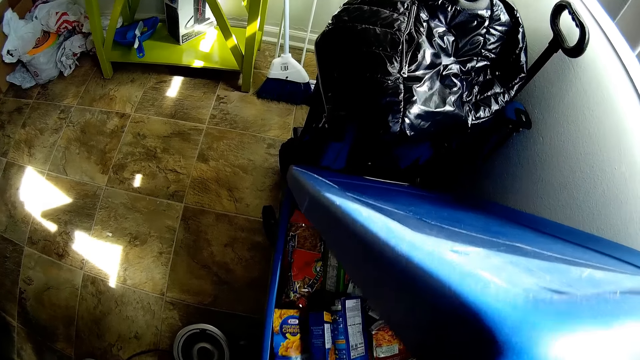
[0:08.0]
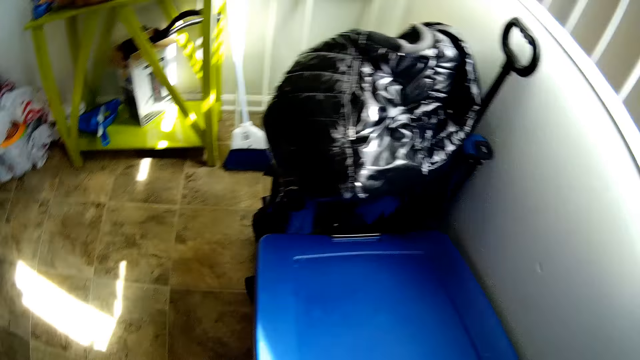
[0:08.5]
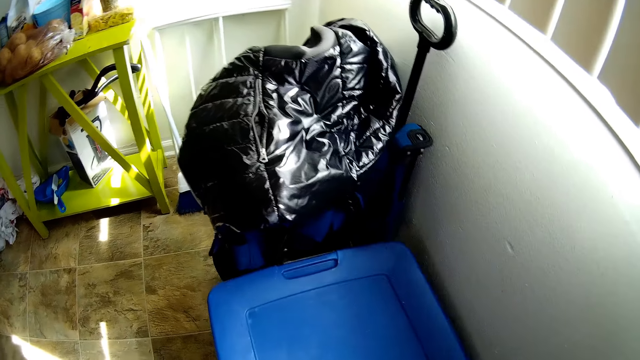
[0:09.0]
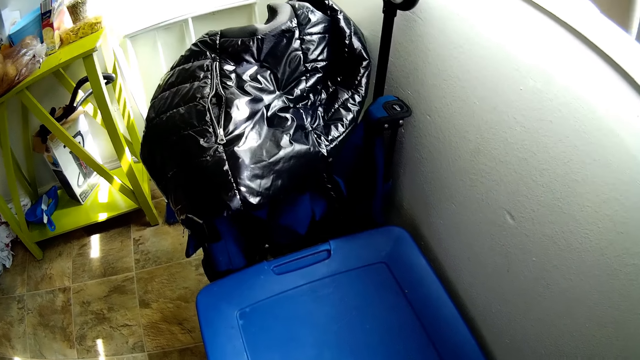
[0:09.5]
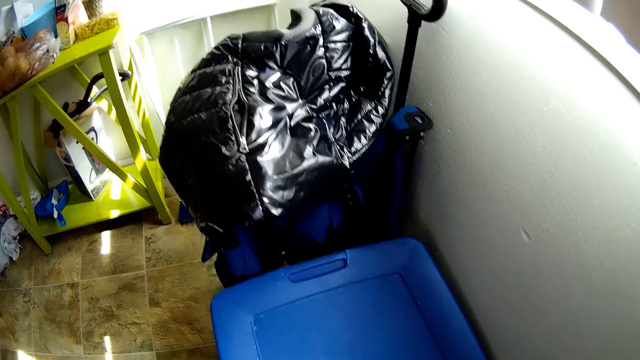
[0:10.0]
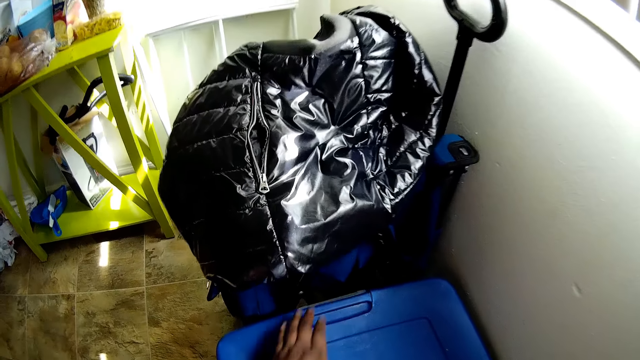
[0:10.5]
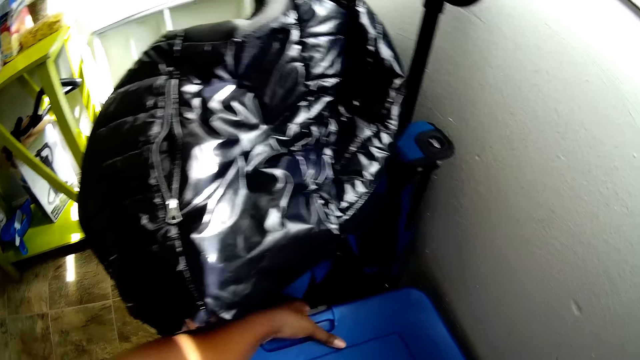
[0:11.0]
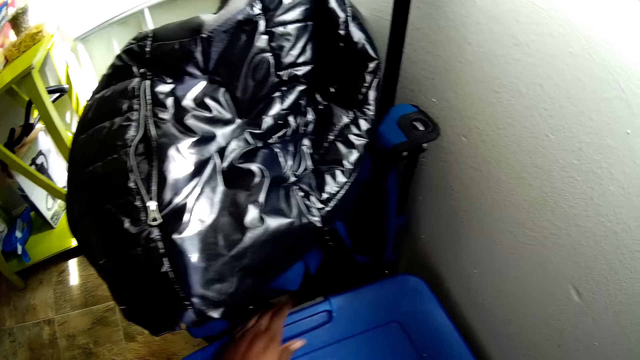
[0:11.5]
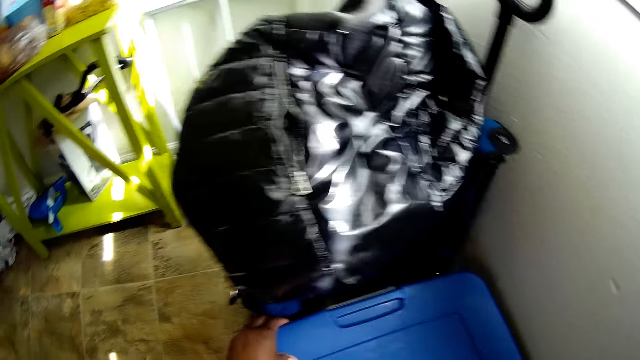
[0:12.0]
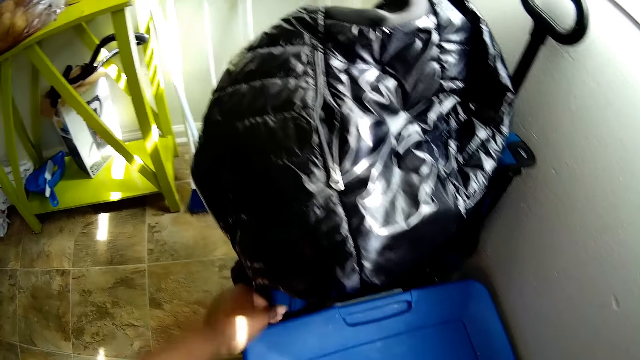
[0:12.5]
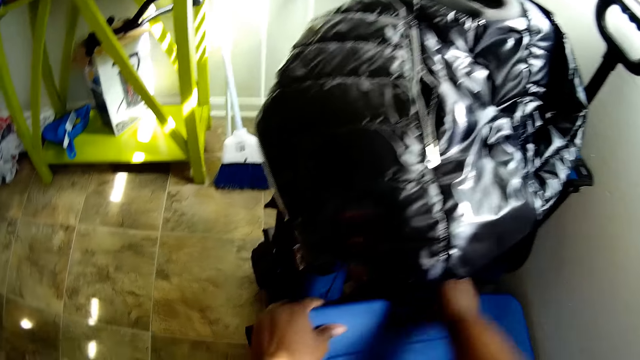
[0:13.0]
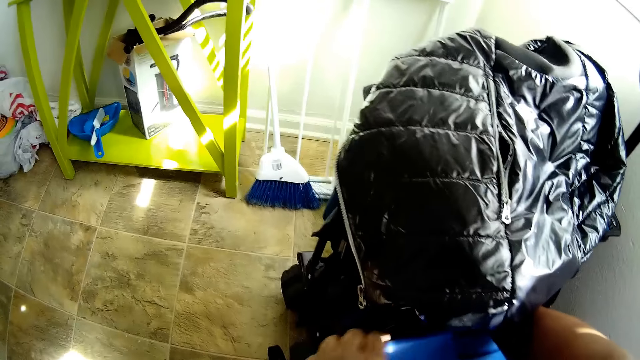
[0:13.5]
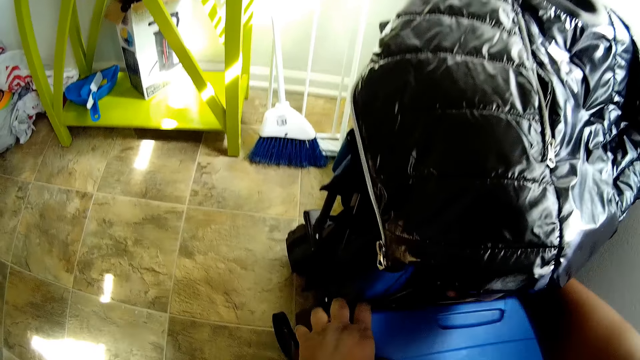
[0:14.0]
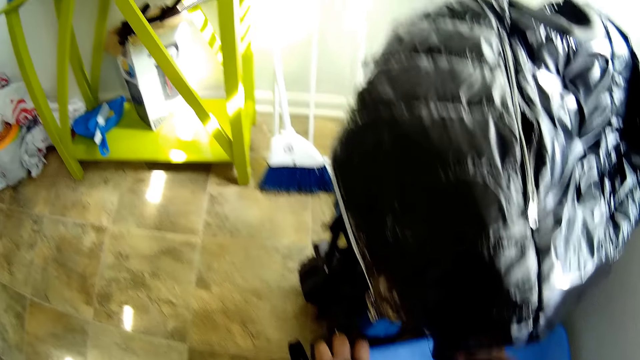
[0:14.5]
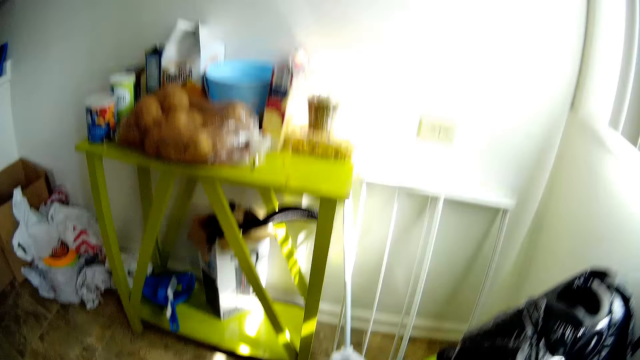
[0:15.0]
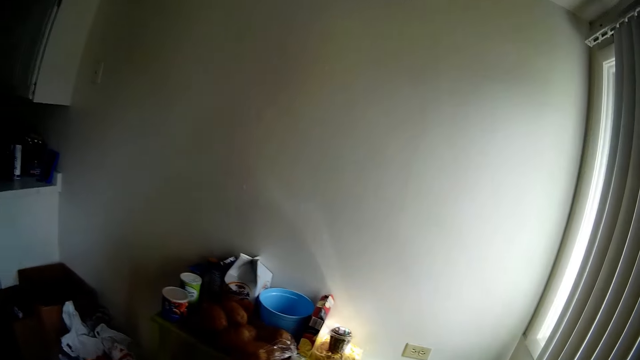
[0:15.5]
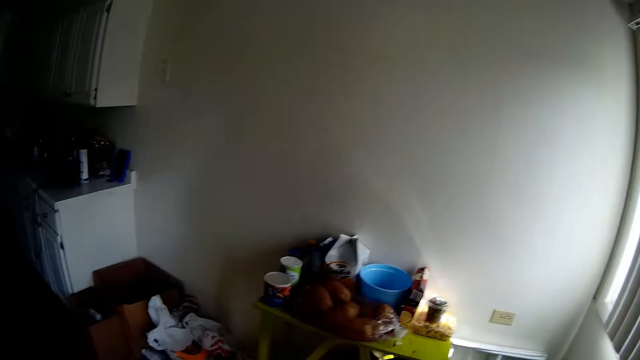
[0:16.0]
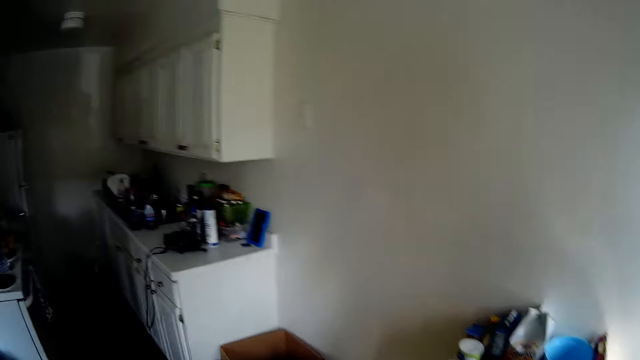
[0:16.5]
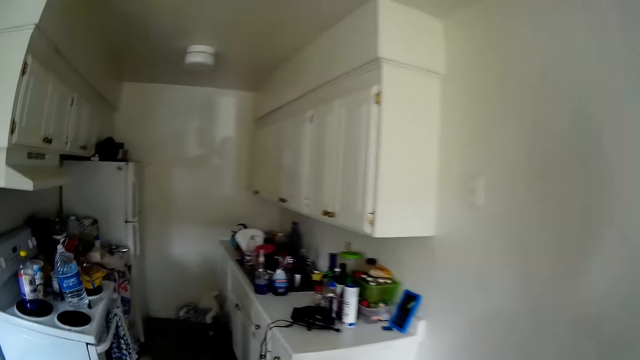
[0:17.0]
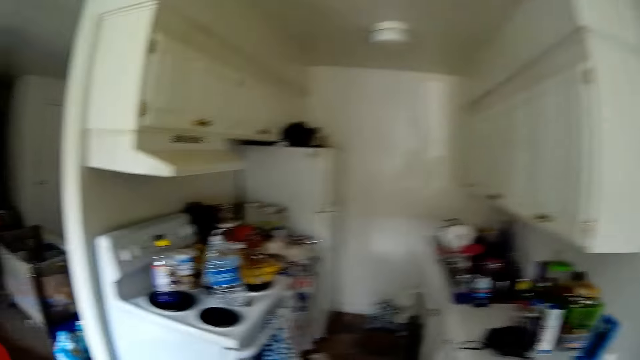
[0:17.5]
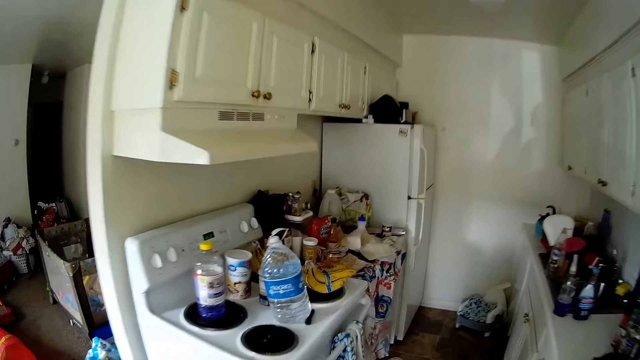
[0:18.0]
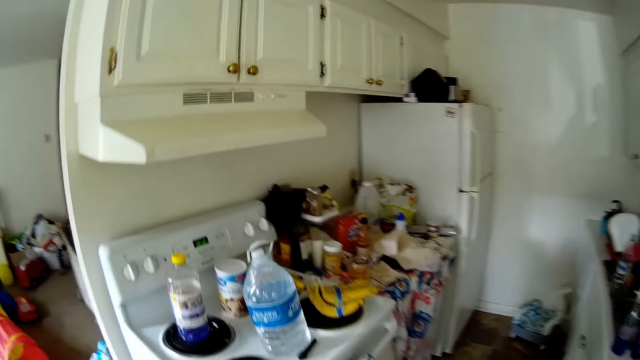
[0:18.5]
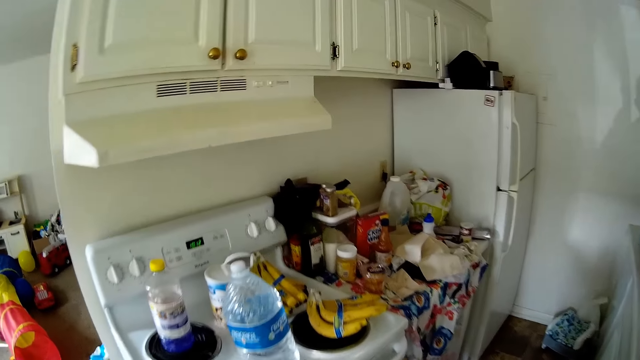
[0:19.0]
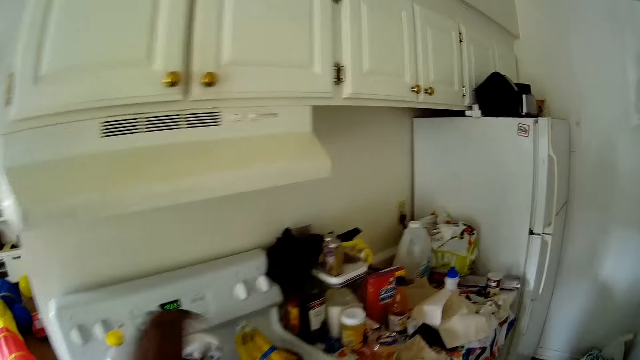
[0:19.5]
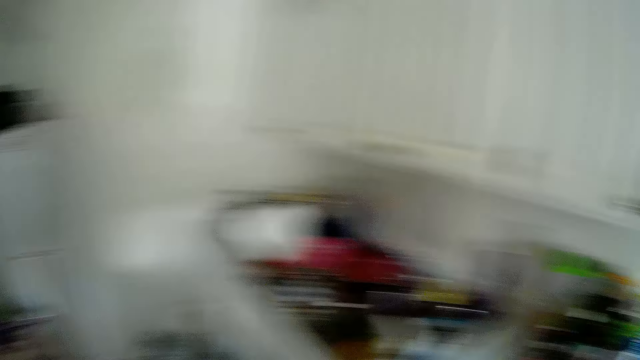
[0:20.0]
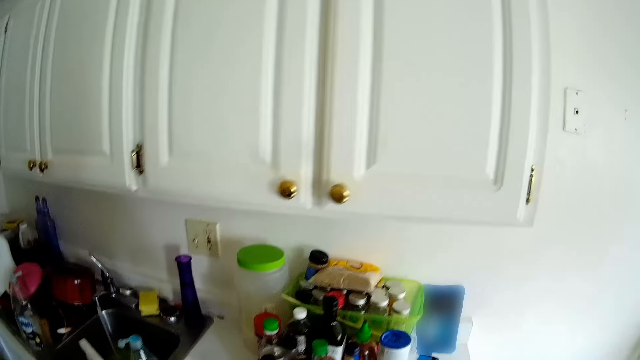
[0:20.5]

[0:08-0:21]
The camera wearer closes the plastic bucket lid with both hands. They look around and move around the kitchen.

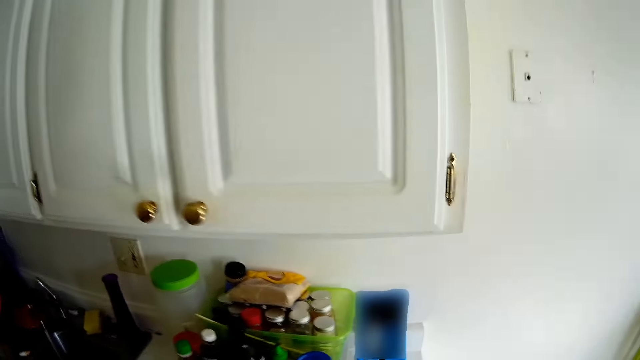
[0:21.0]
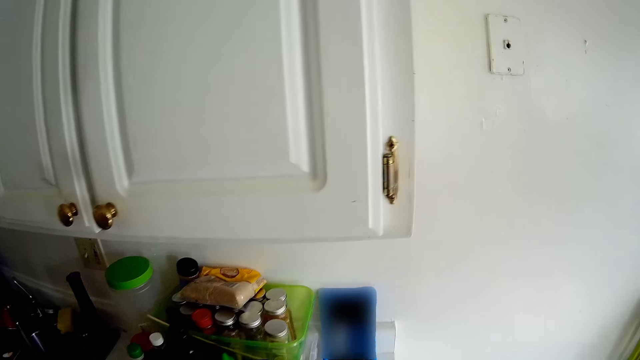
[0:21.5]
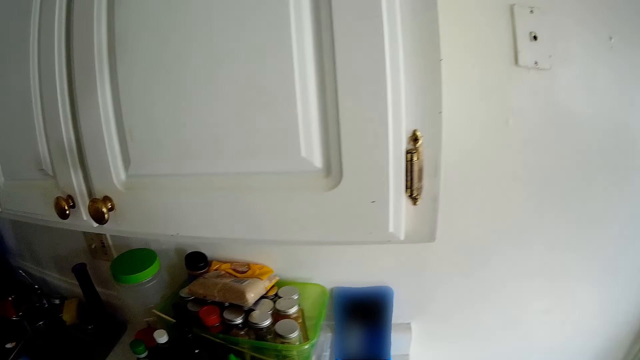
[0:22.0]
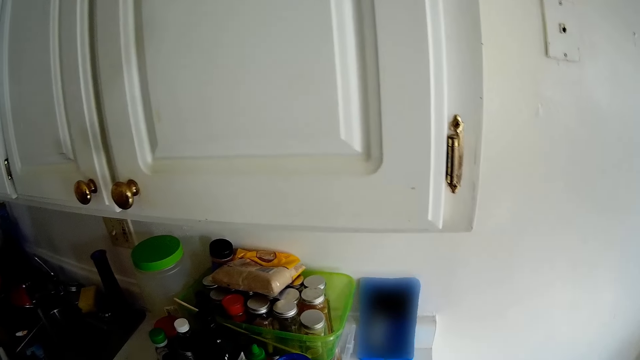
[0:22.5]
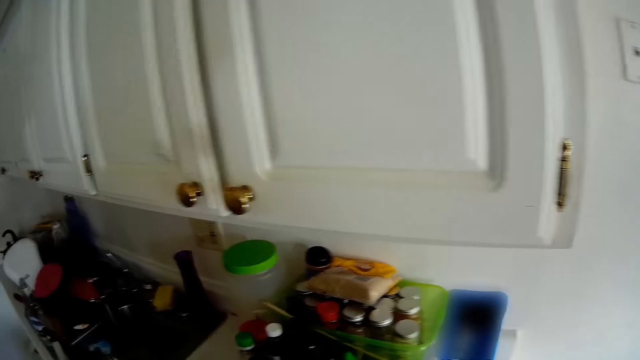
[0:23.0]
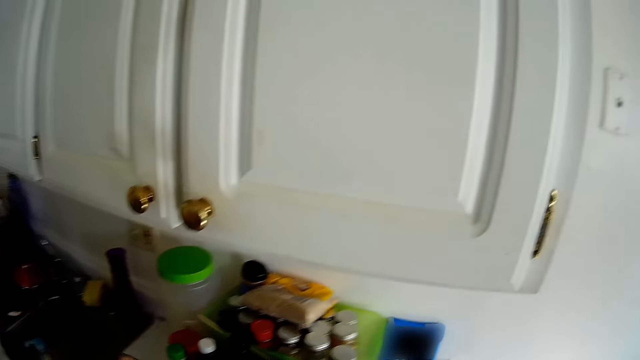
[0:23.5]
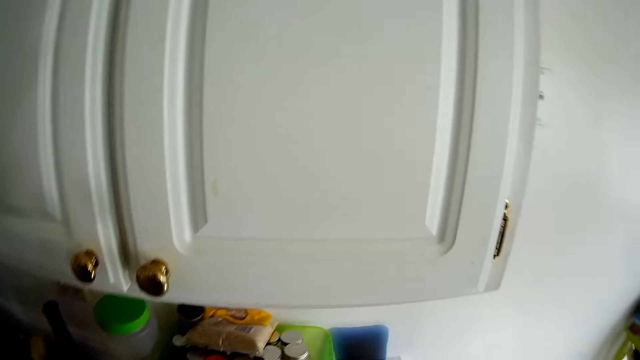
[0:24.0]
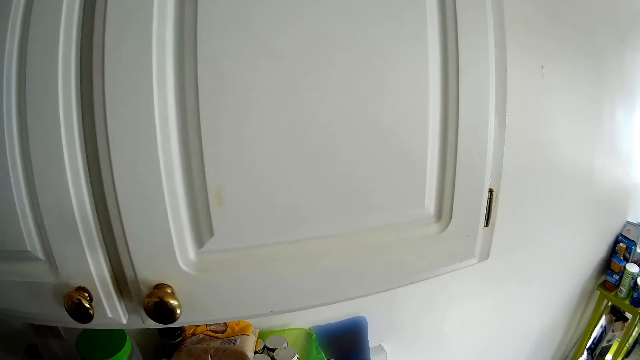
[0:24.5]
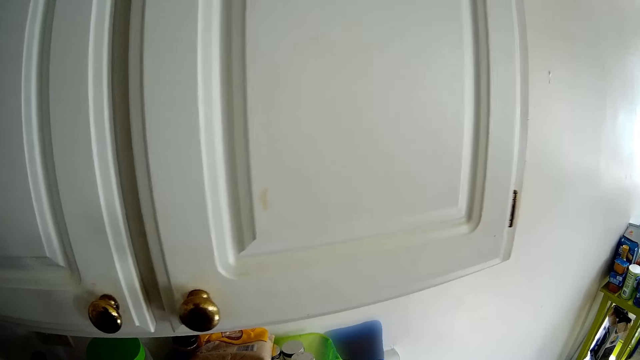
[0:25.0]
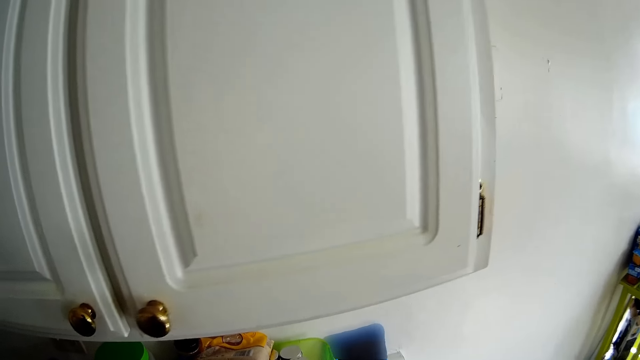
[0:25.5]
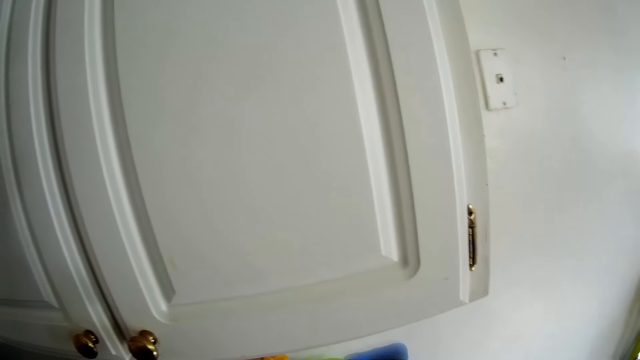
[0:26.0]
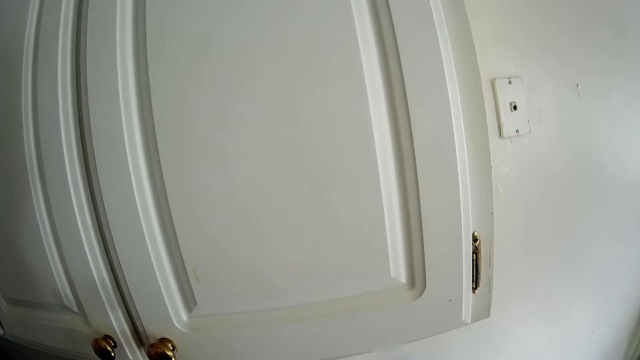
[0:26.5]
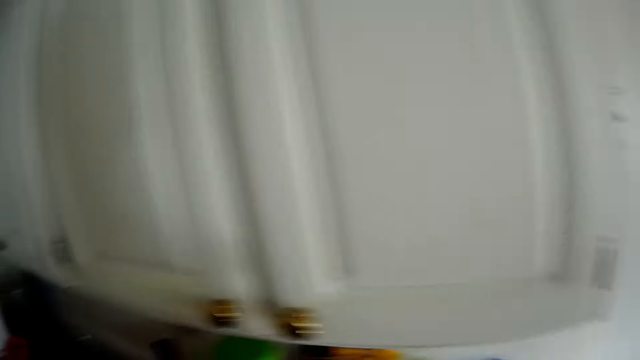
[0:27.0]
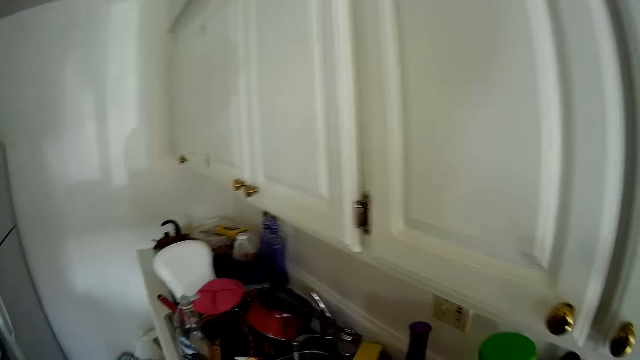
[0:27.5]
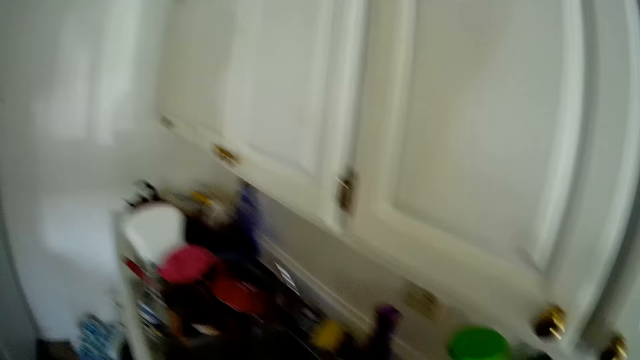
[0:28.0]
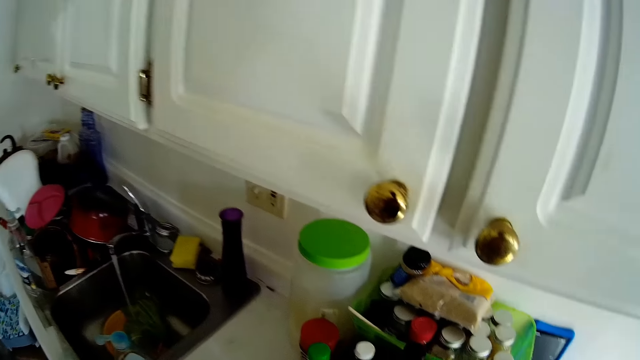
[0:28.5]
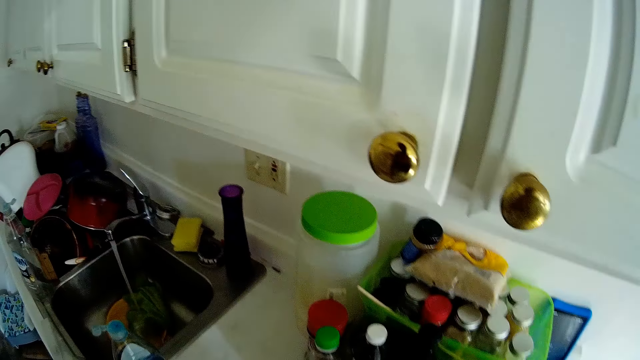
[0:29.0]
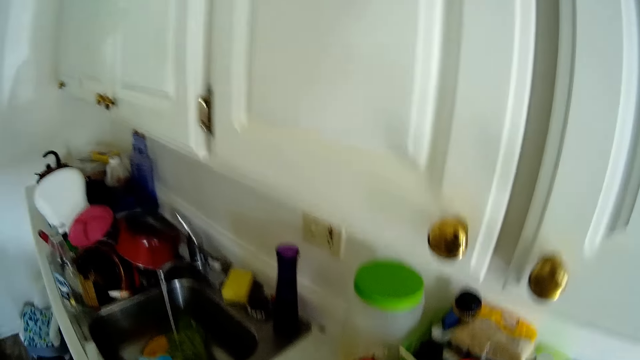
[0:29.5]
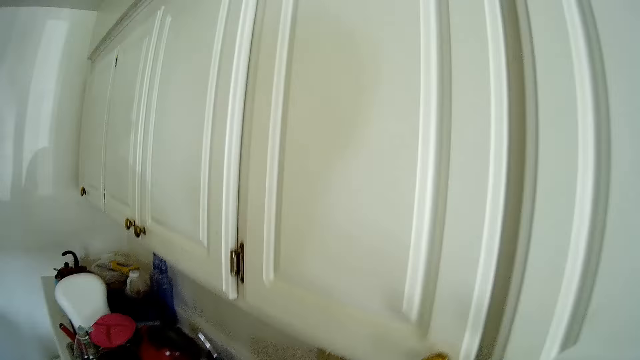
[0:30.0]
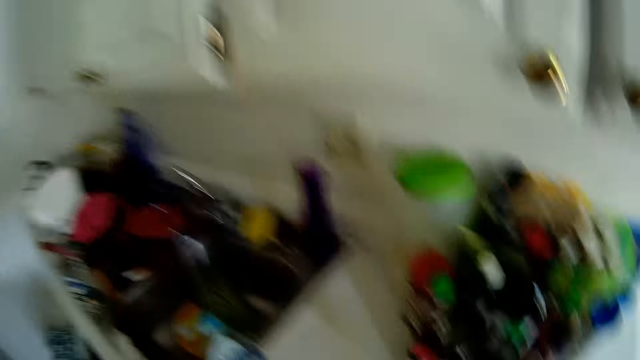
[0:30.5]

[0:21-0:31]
The camera wearer looks around the kitchen cabinet.
